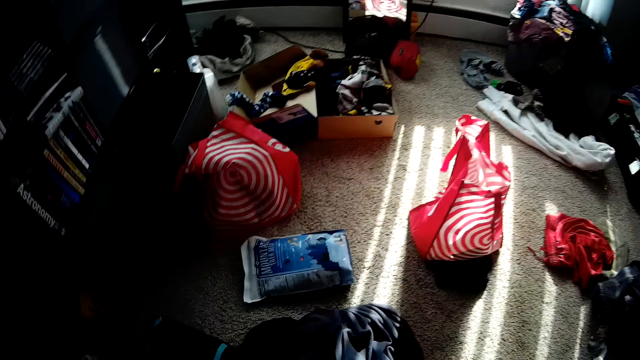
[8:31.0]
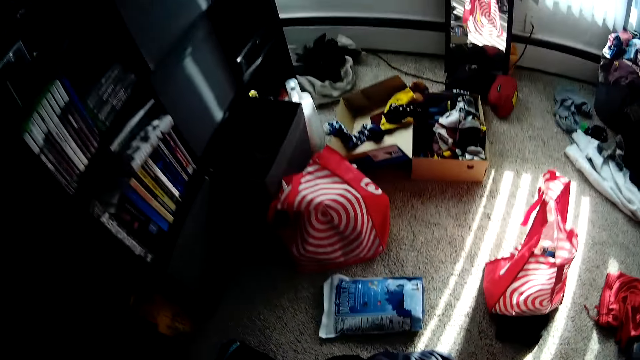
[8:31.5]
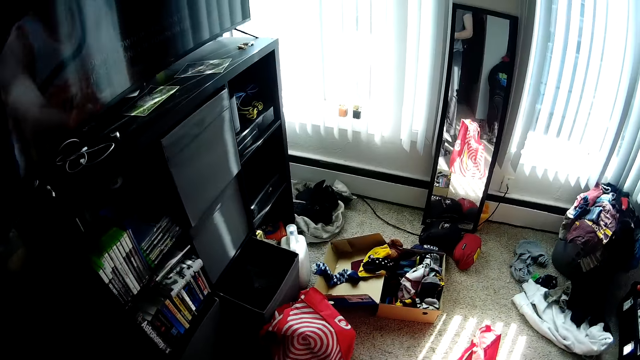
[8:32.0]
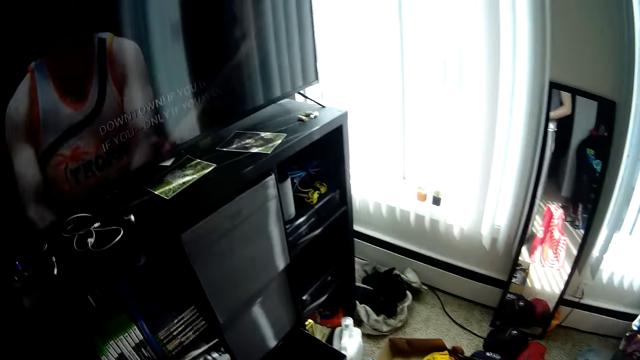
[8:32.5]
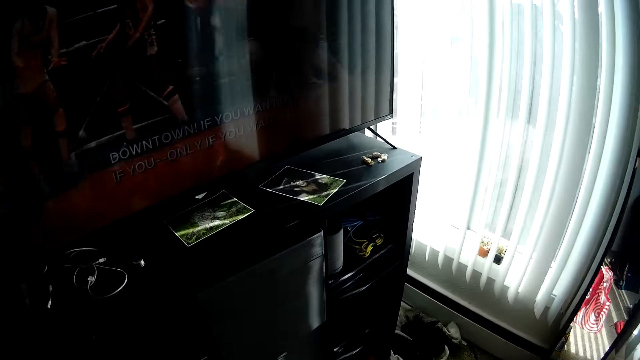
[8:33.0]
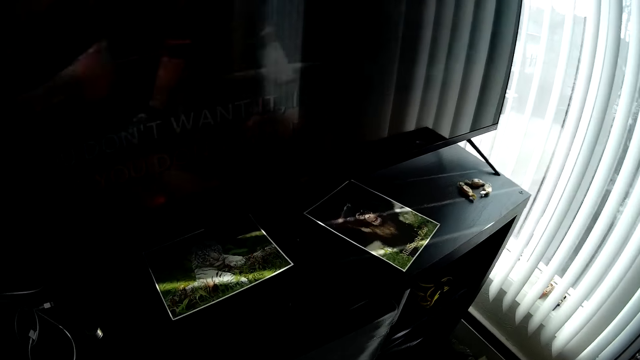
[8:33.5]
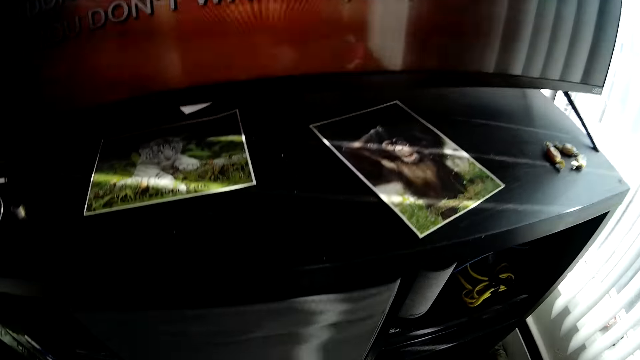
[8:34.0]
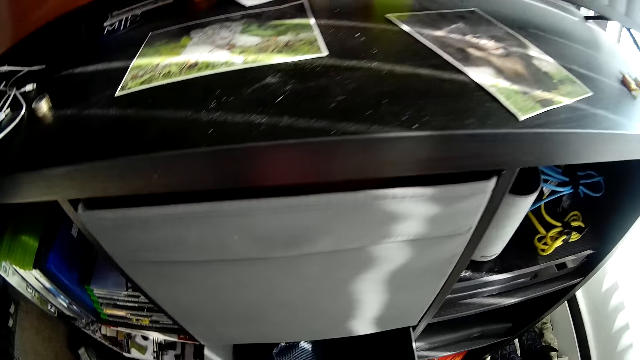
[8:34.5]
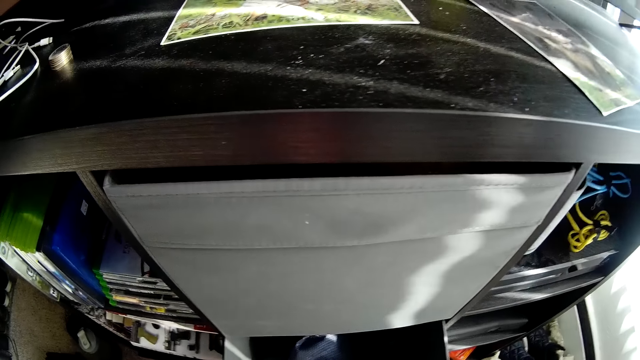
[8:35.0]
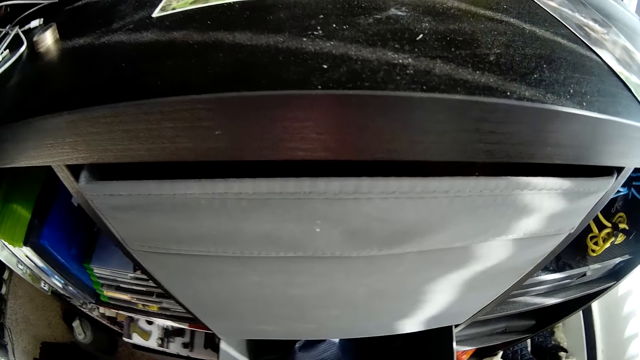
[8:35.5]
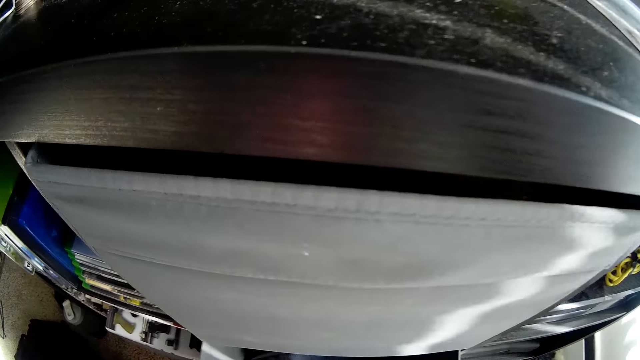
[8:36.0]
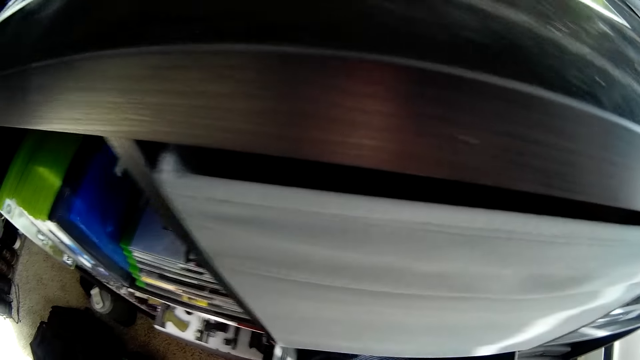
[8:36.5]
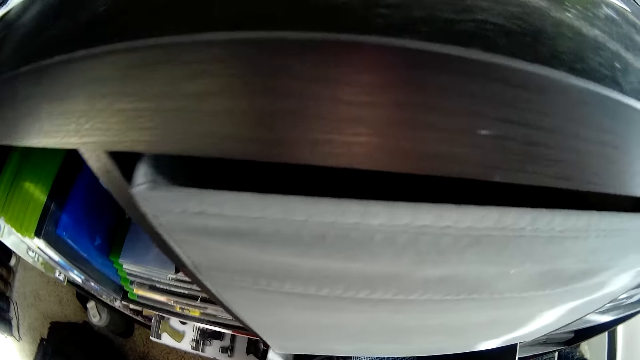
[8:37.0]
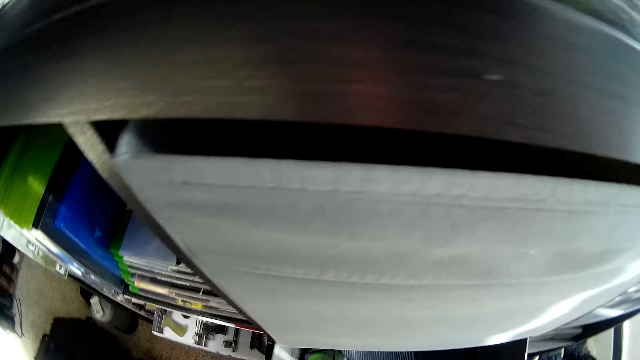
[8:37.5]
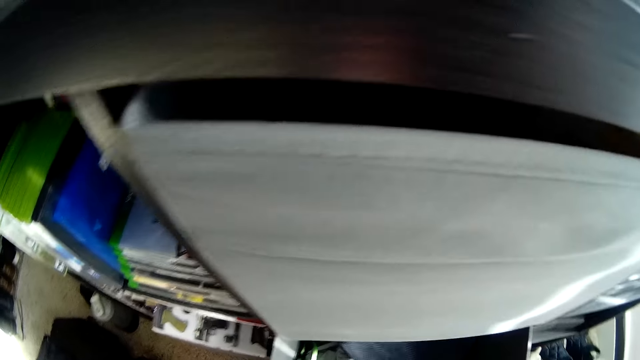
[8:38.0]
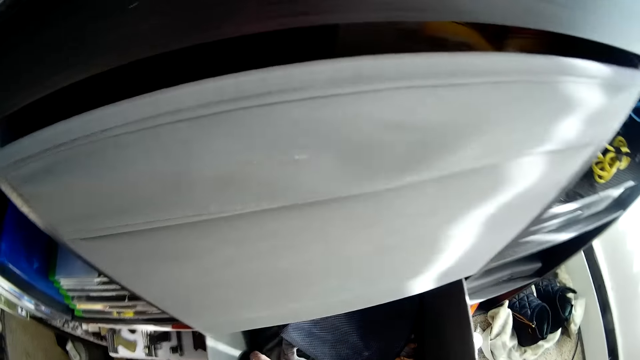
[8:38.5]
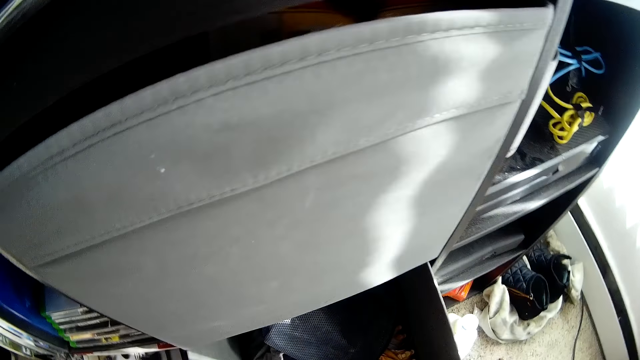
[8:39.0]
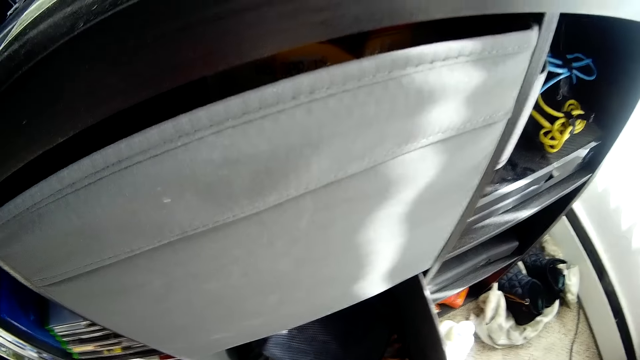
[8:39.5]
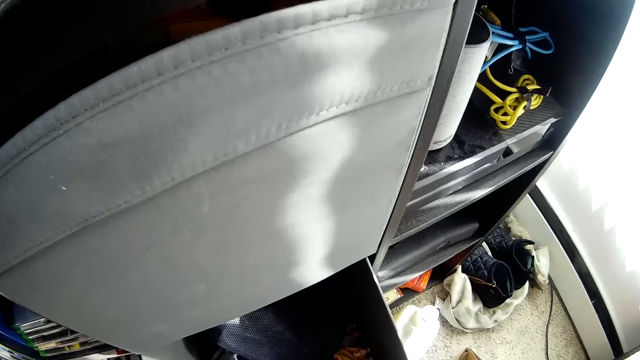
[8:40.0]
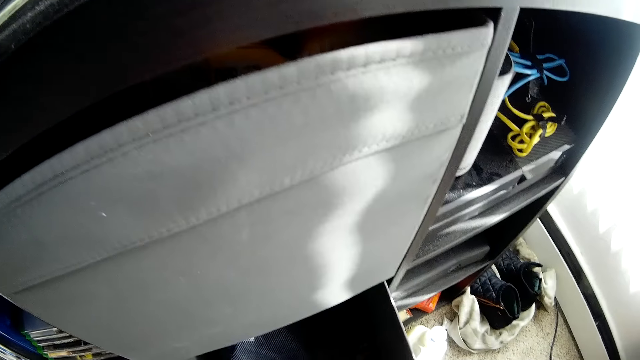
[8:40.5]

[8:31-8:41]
The camera wearer picks up an object from the floor with his right hand. He bends on the floor. He puts an object in the opened drawer. He touches inside the television cabinet drawer.

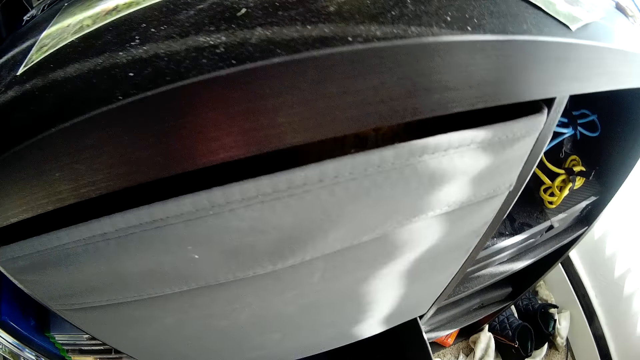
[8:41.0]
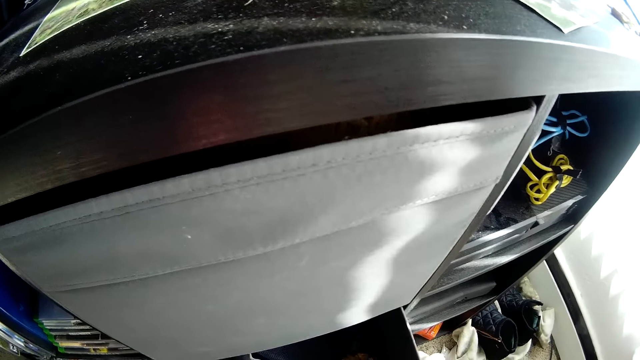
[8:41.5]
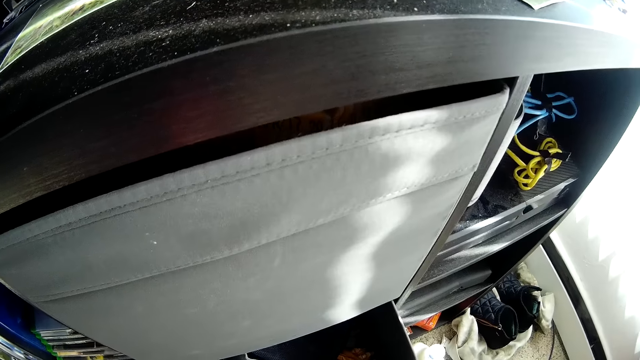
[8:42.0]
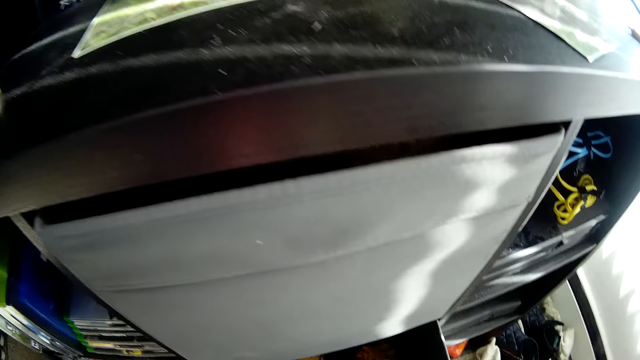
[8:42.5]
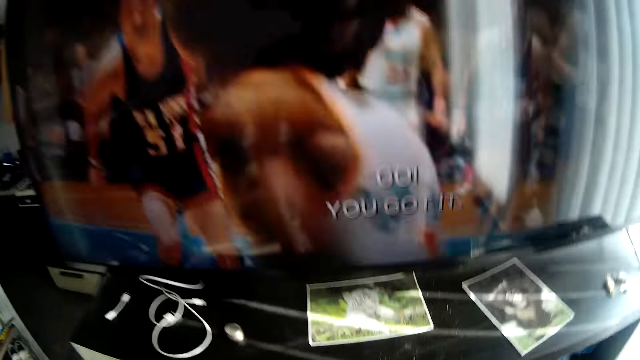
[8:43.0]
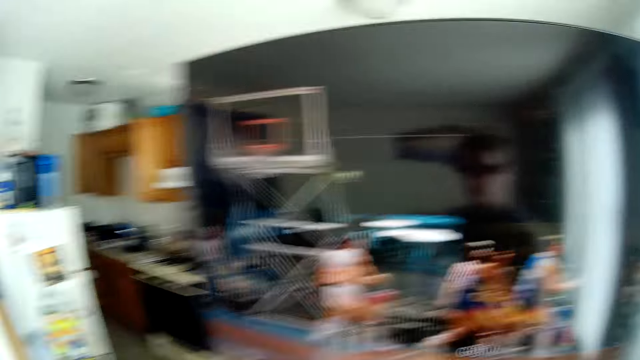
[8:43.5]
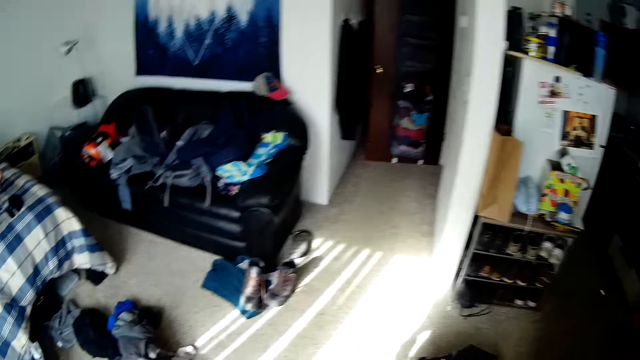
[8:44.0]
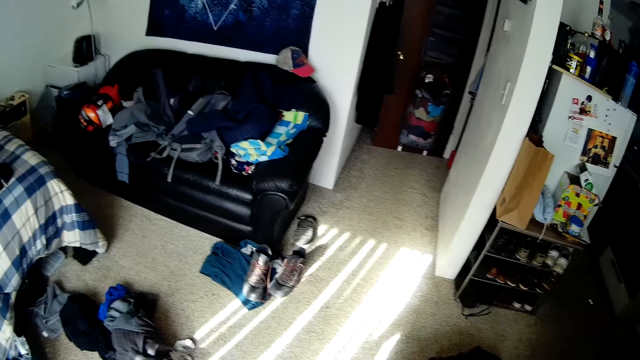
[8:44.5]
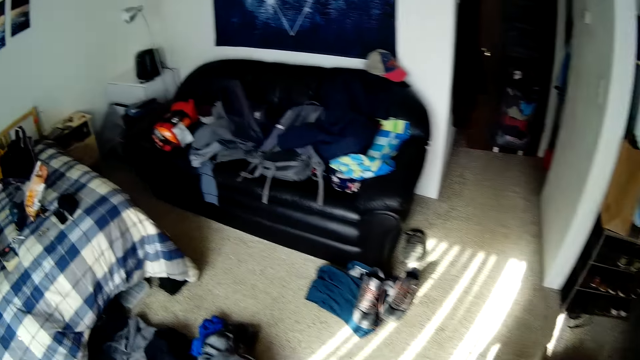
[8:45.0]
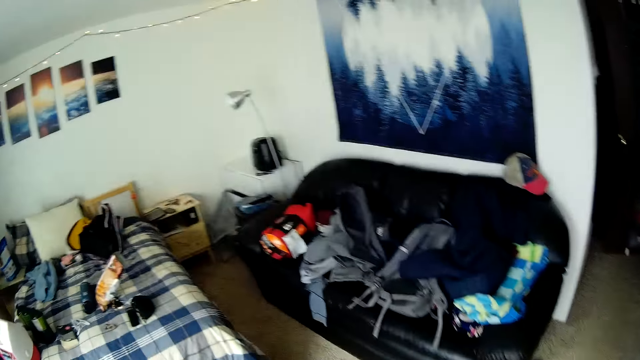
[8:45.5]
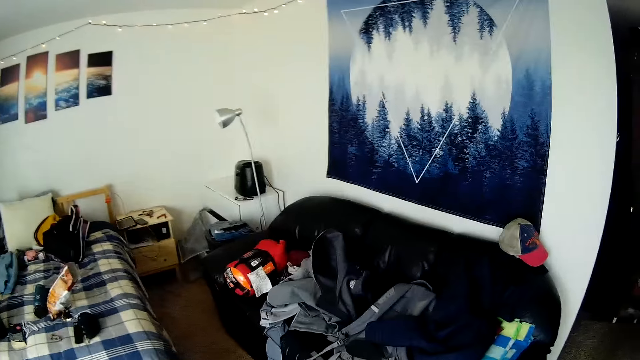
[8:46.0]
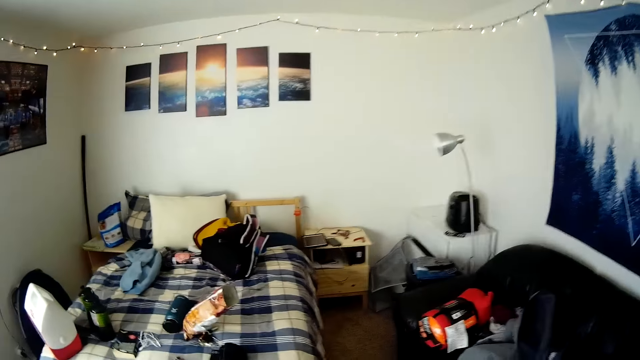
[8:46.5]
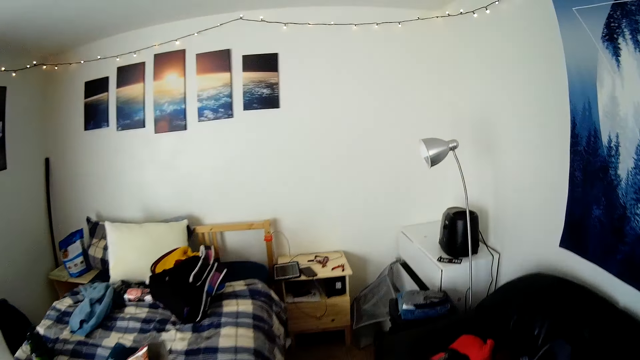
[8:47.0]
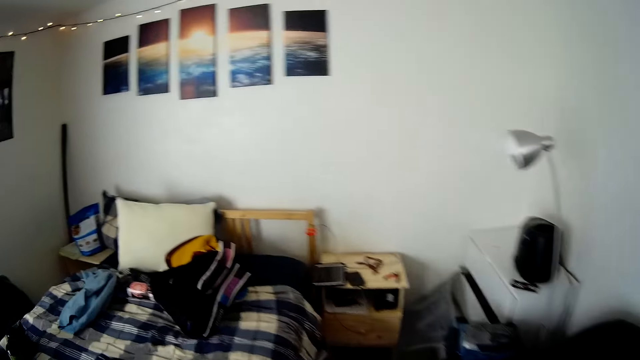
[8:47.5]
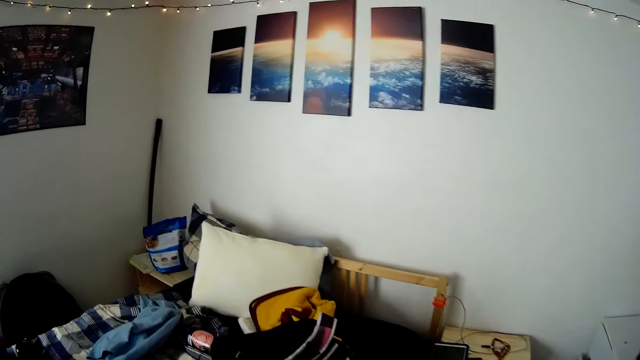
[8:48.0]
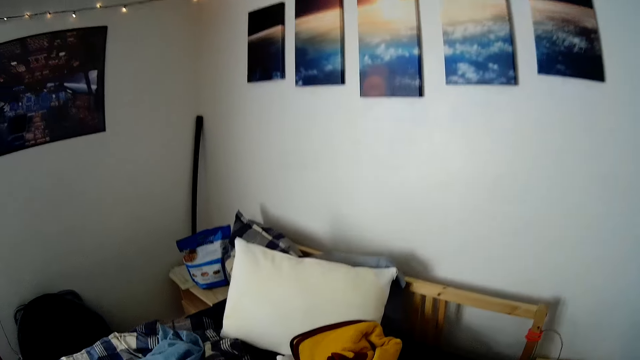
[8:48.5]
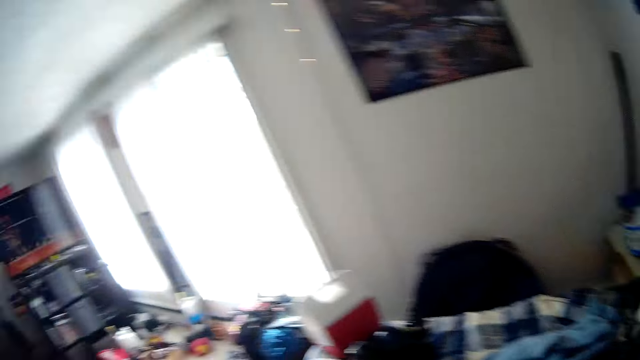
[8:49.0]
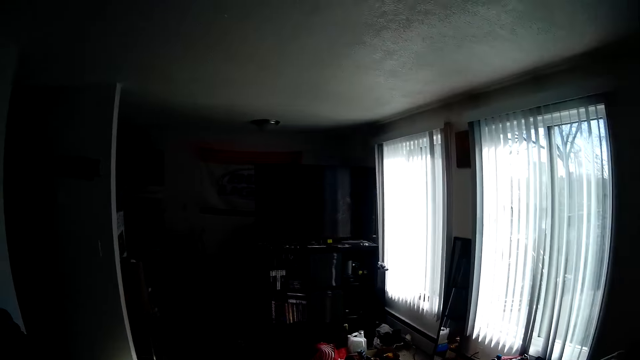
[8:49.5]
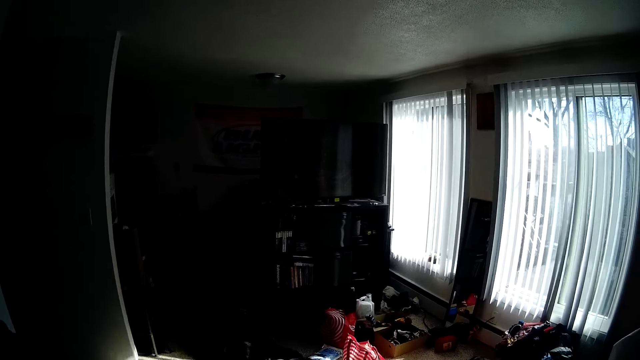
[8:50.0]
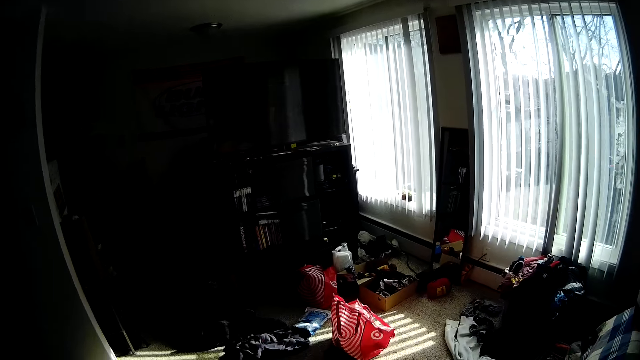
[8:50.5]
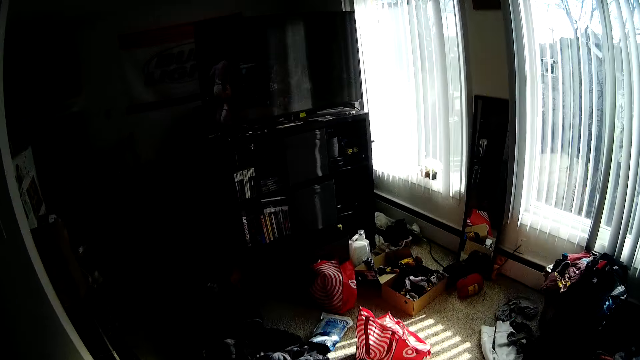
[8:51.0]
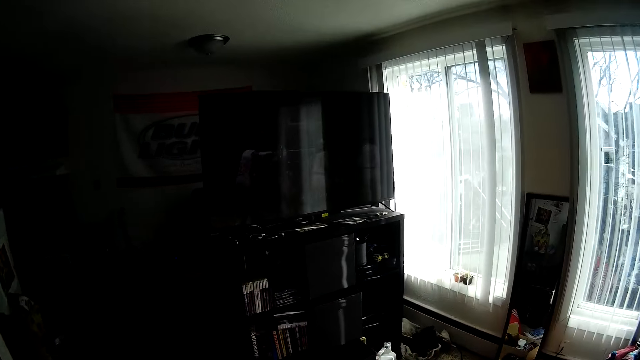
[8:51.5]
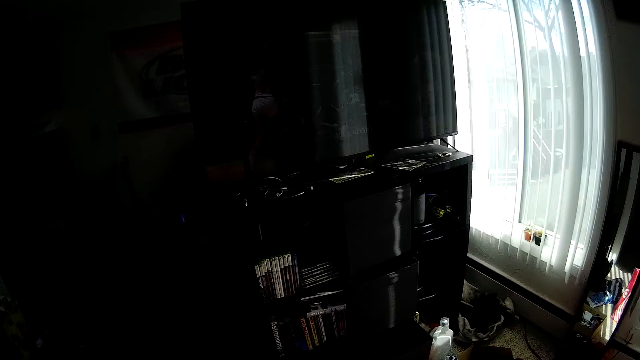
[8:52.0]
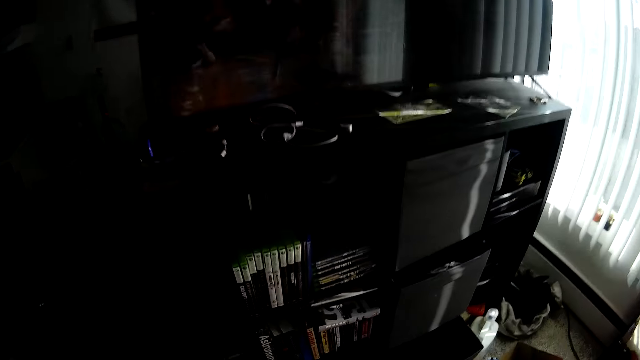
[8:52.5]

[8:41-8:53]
The camera wearer walks around the room.
